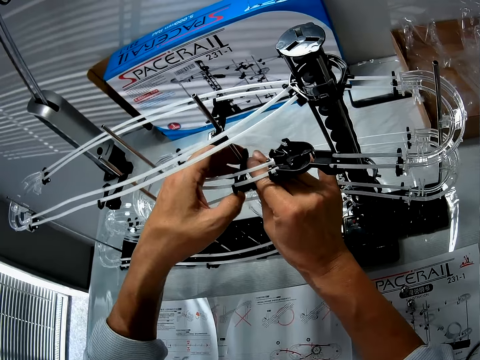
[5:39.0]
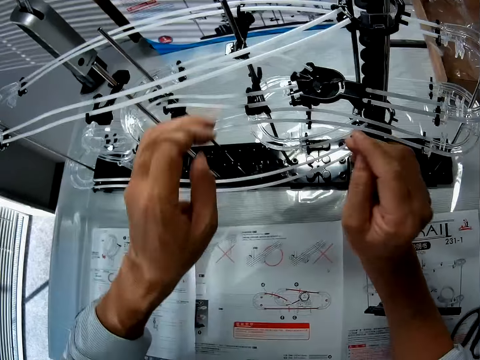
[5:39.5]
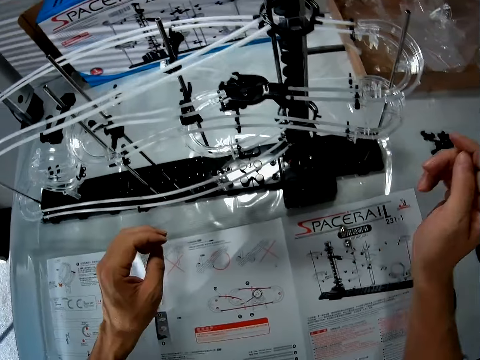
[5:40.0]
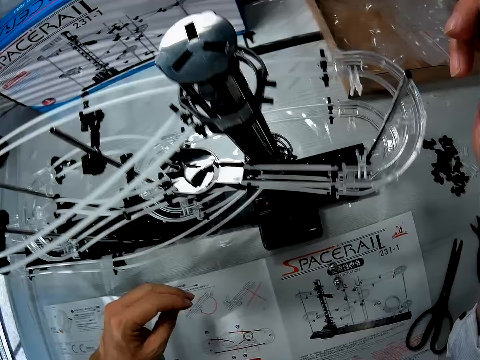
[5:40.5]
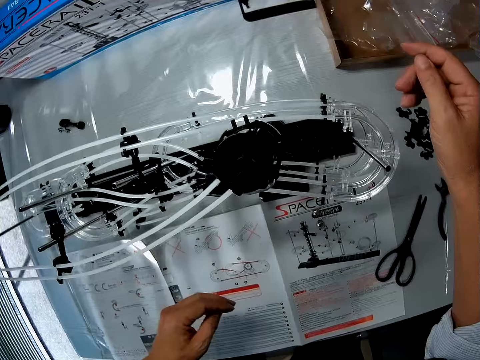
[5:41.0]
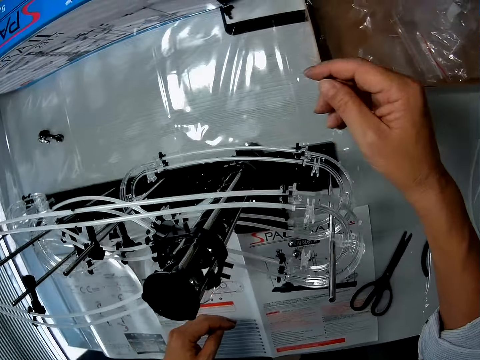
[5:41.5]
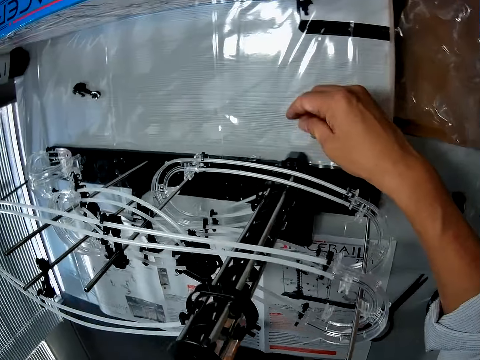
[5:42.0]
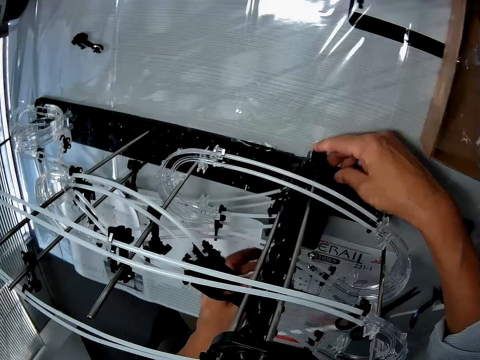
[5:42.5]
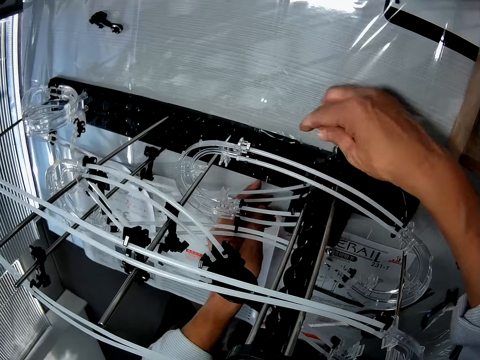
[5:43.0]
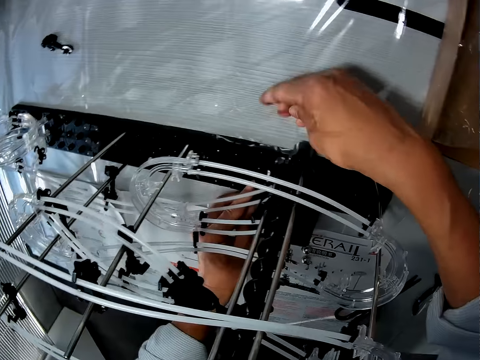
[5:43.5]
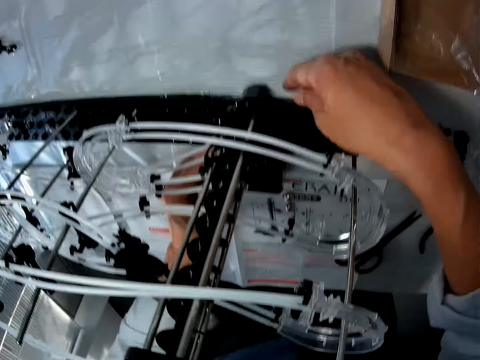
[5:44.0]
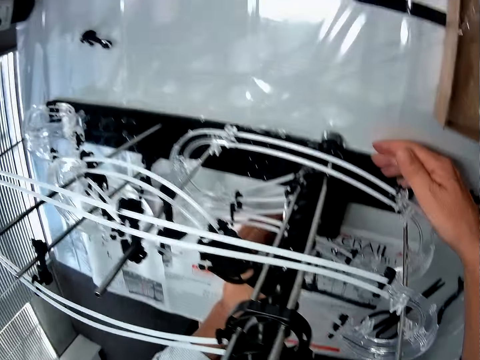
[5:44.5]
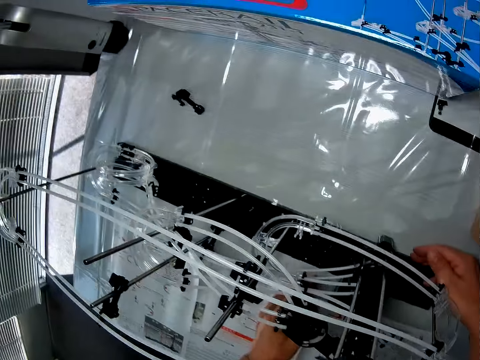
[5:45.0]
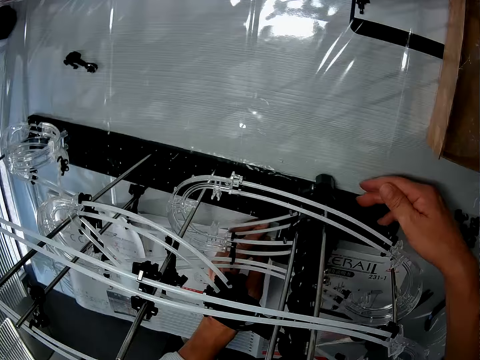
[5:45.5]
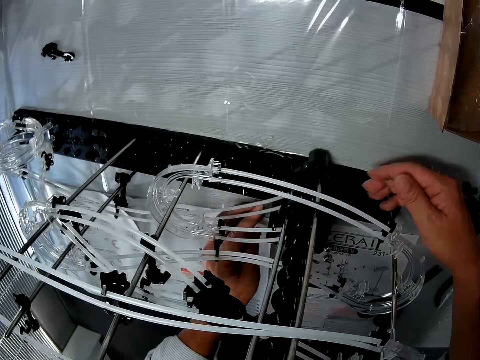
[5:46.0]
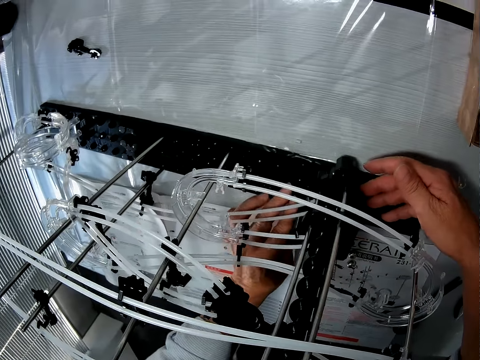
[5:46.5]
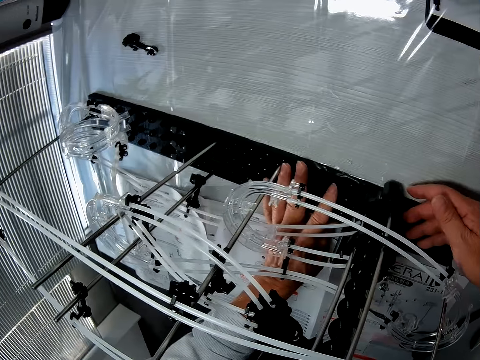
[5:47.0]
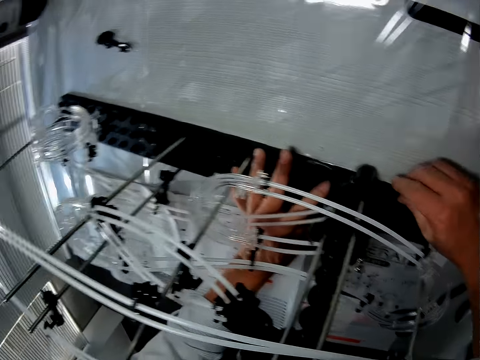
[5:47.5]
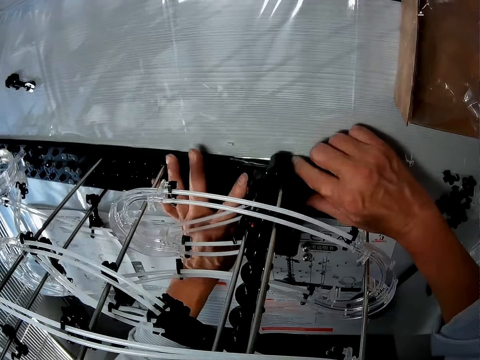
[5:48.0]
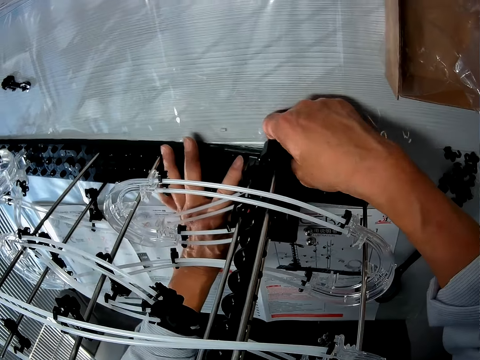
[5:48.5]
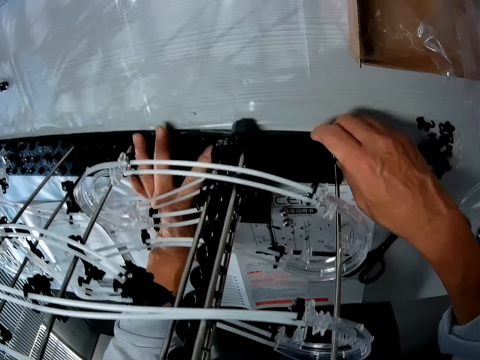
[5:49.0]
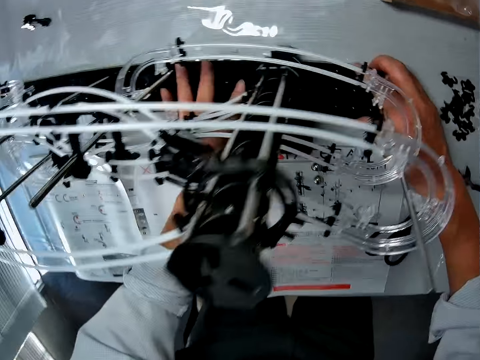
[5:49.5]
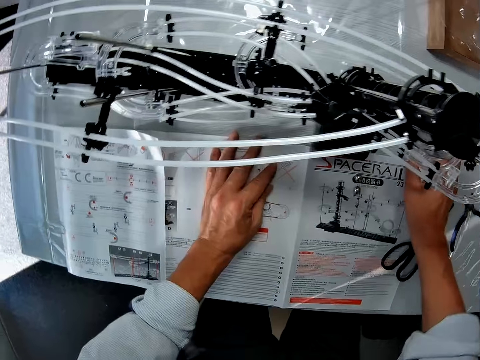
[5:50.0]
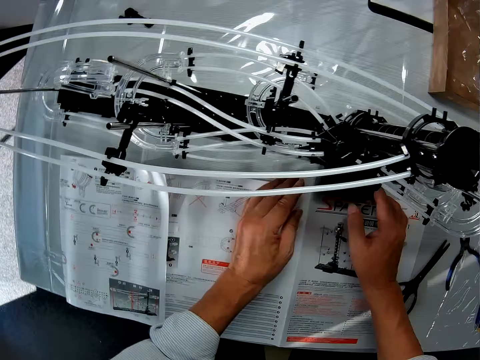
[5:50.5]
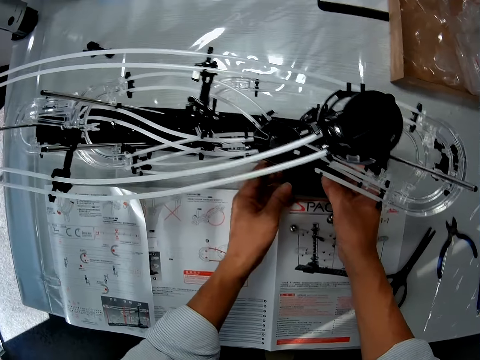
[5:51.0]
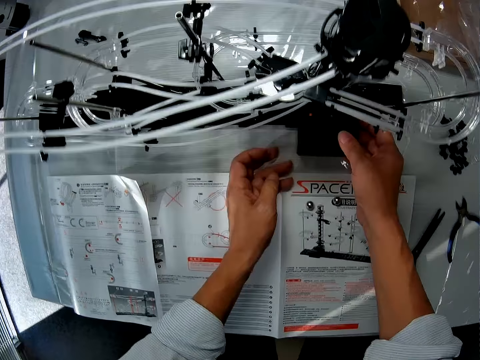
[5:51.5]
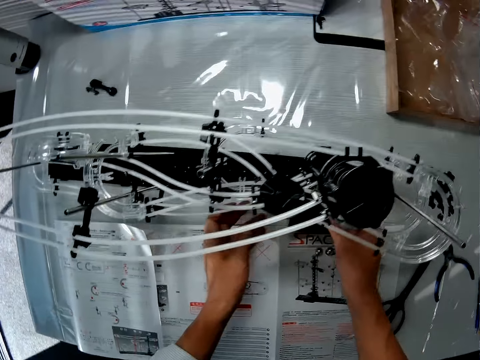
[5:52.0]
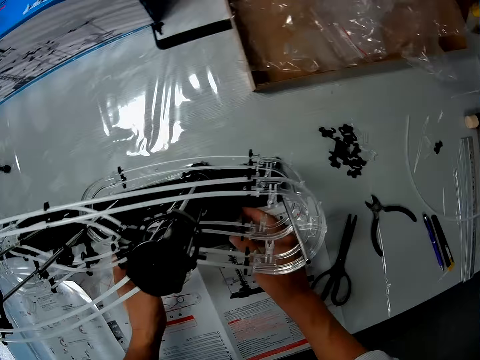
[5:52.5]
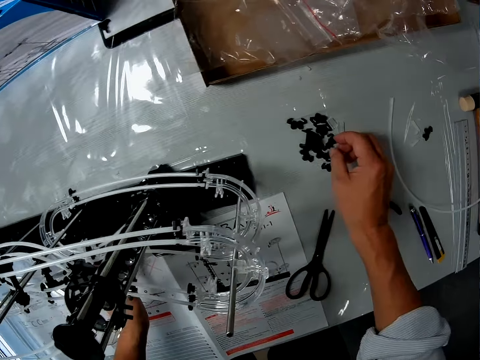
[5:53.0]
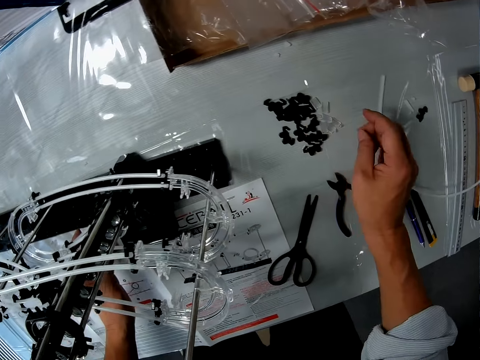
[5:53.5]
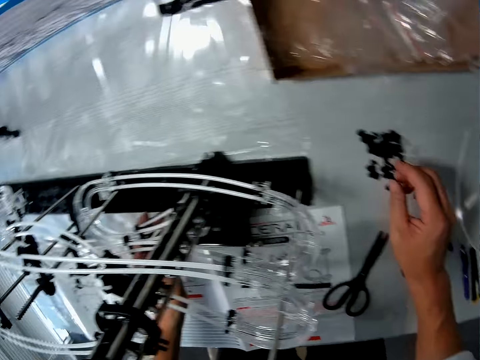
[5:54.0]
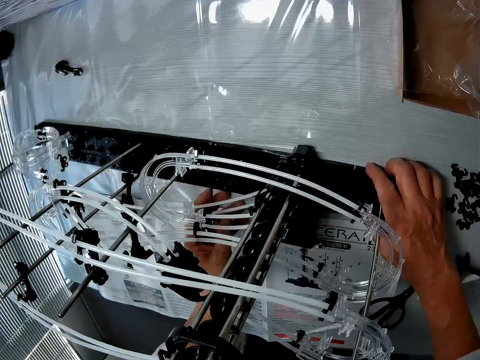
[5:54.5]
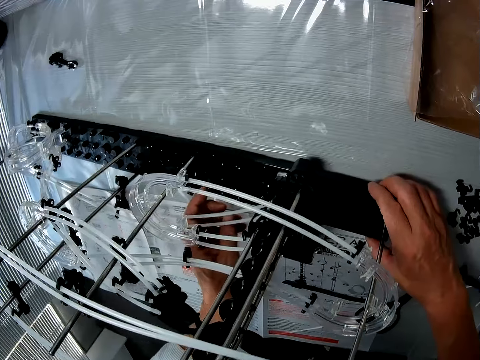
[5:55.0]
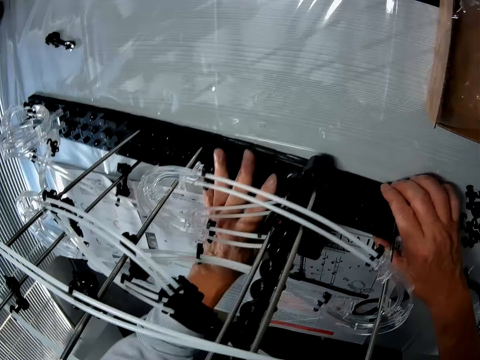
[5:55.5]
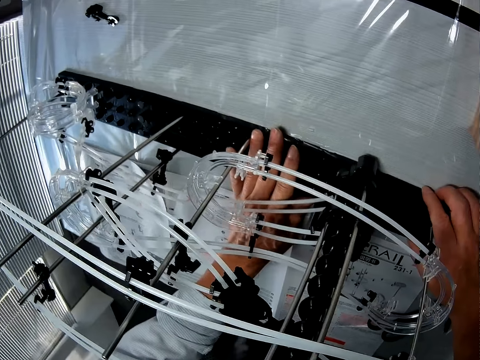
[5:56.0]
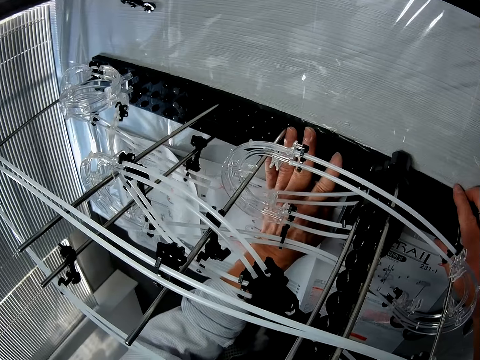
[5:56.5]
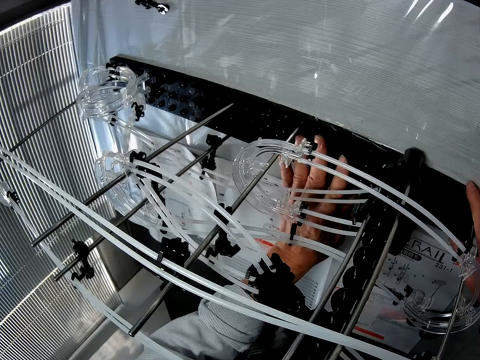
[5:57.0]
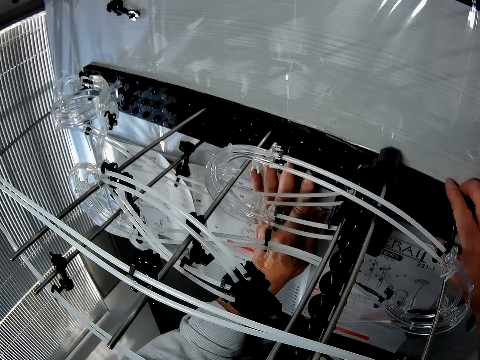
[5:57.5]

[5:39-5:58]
The camera wearer drops the component from the roller coaster toy. They adjust the roller coaster toy. They drag the space rail. They hold the space rail.

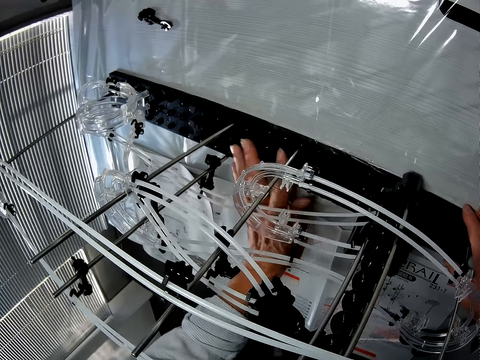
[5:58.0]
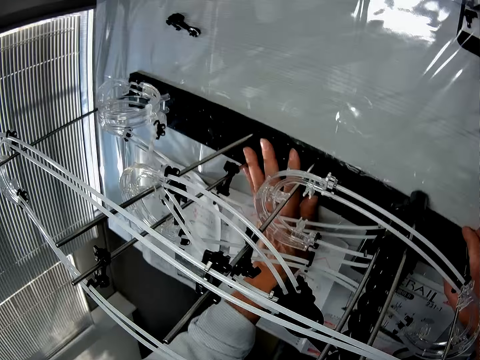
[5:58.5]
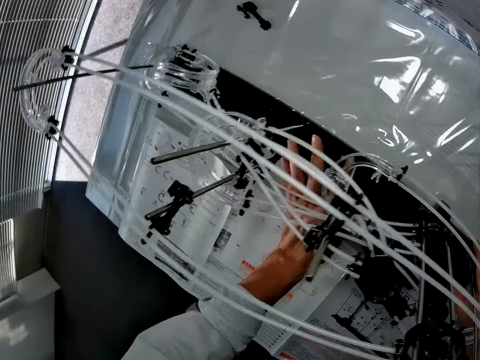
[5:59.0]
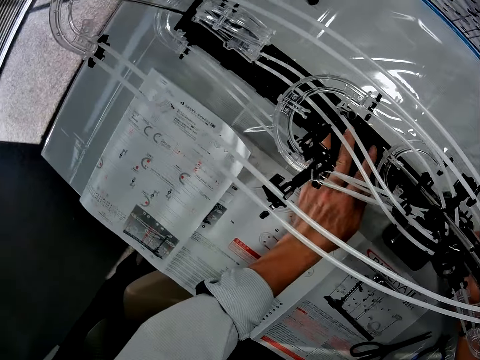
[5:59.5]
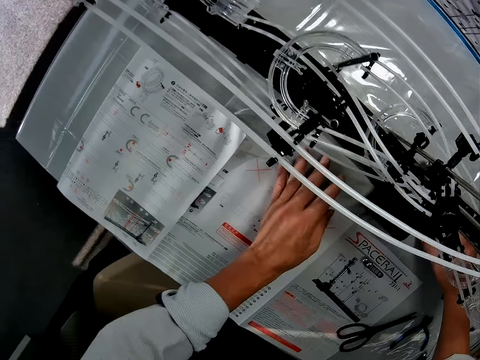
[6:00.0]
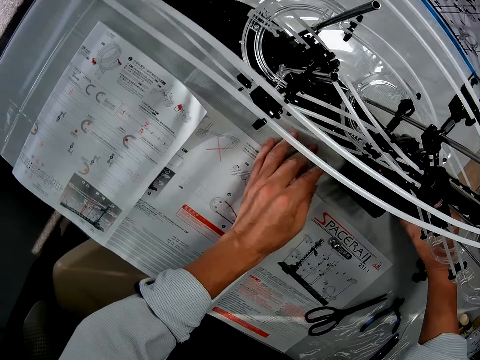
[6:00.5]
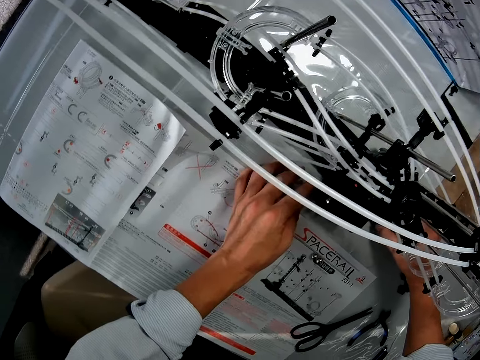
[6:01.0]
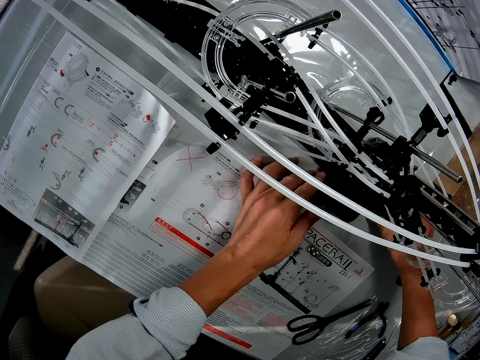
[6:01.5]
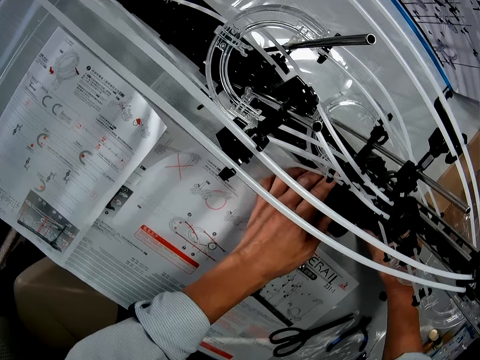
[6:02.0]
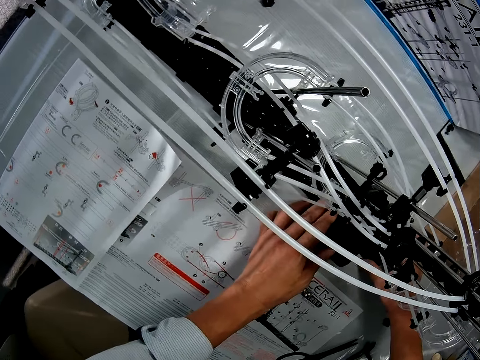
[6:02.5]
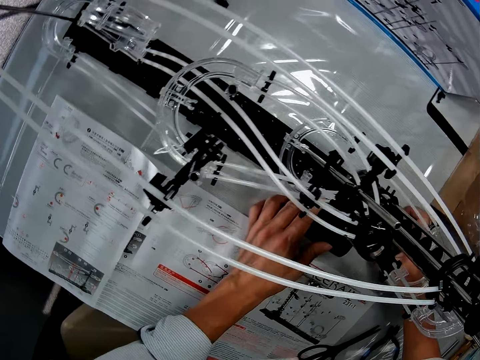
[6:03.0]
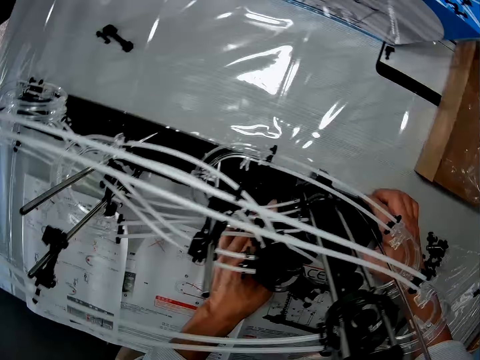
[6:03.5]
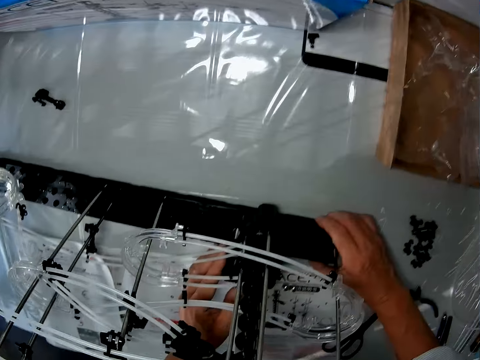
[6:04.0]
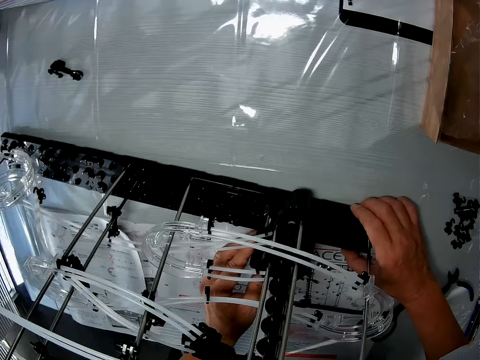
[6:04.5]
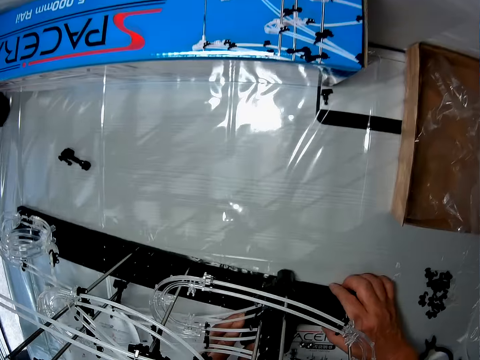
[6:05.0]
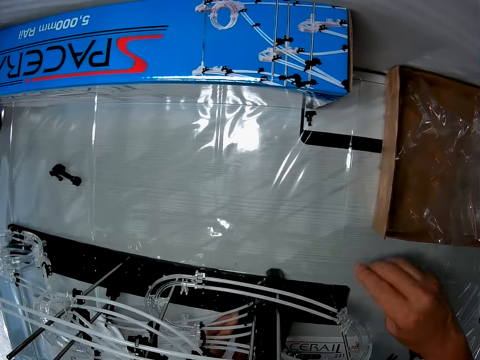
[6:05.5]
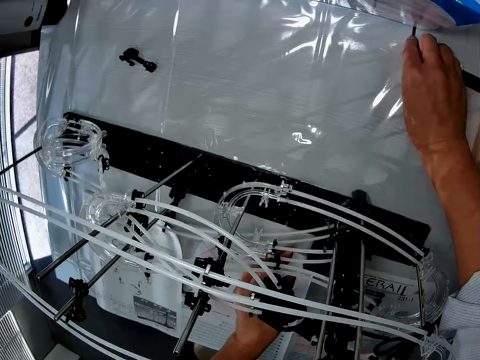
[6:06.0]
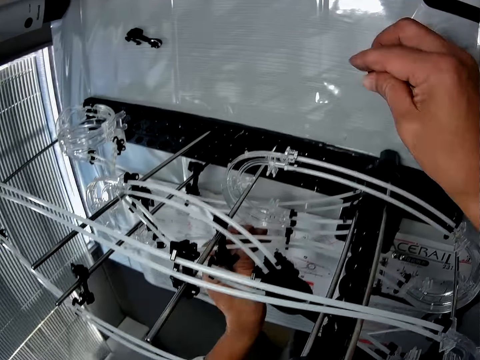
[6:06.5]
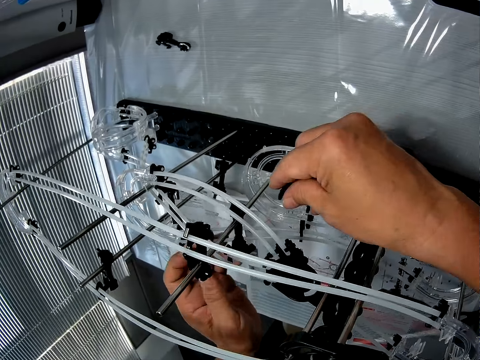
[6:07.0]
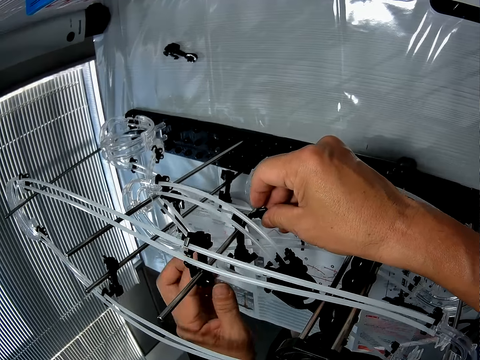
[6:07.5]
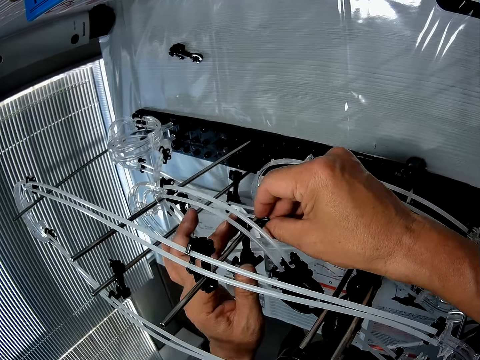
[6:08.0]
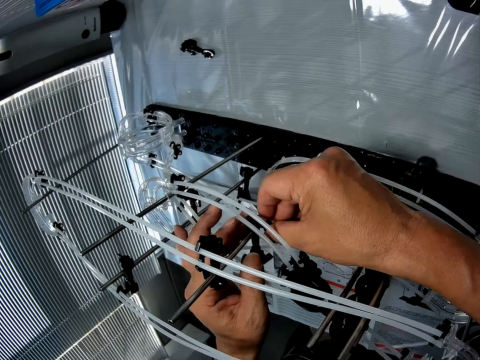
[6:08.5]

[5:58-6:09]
The camera wearer drags the space rail. They pick an arm holder from the table.
